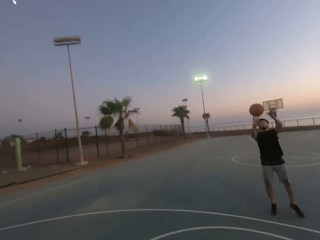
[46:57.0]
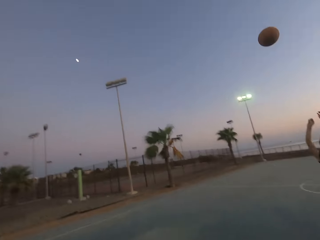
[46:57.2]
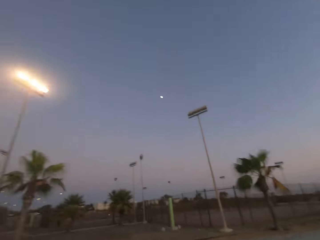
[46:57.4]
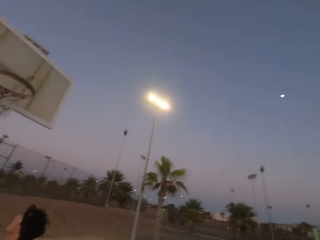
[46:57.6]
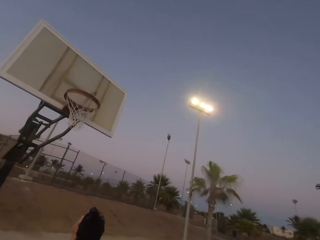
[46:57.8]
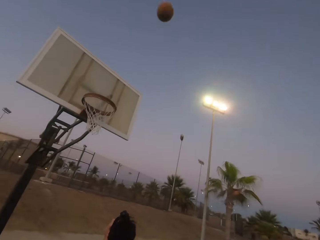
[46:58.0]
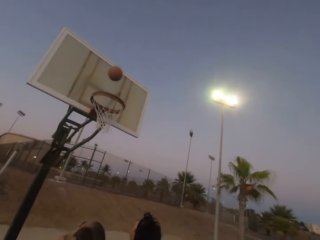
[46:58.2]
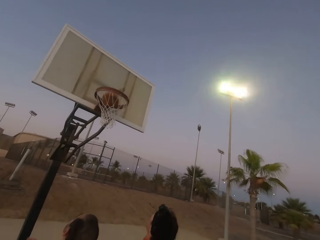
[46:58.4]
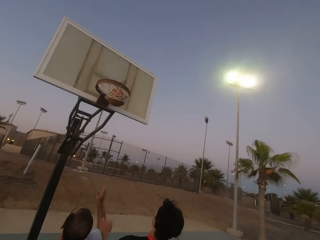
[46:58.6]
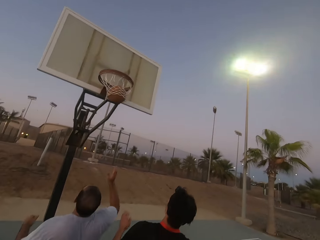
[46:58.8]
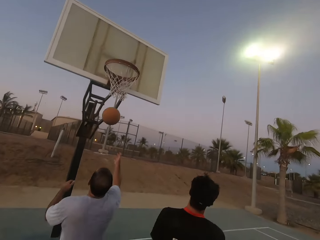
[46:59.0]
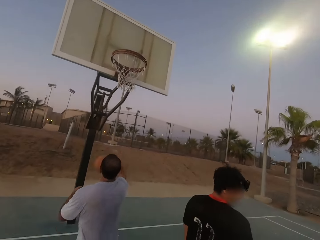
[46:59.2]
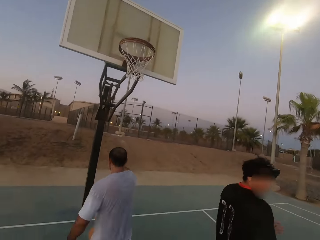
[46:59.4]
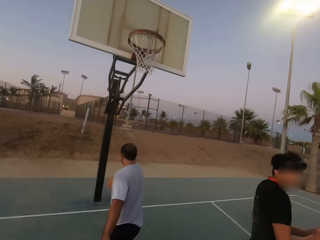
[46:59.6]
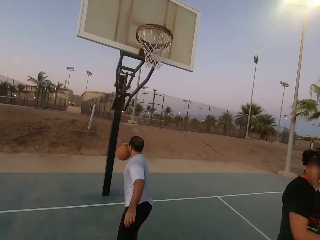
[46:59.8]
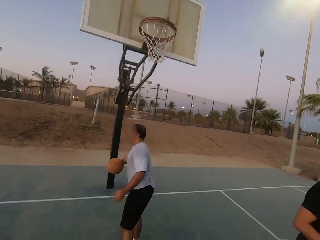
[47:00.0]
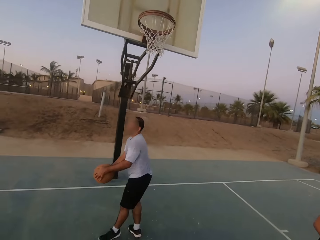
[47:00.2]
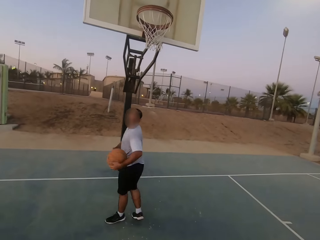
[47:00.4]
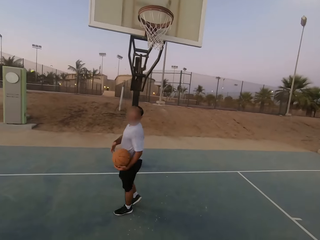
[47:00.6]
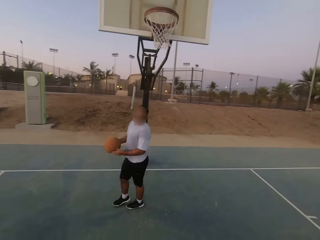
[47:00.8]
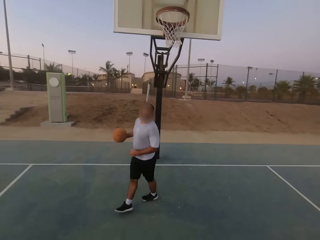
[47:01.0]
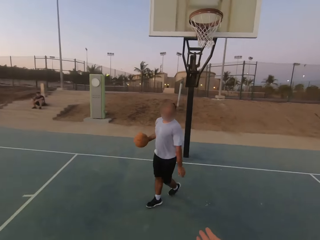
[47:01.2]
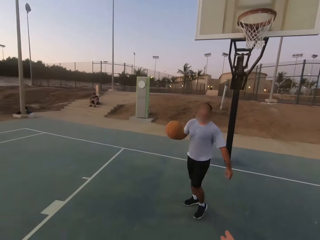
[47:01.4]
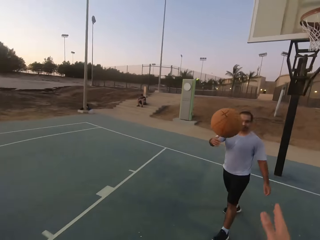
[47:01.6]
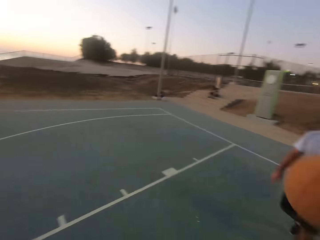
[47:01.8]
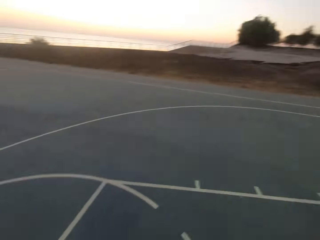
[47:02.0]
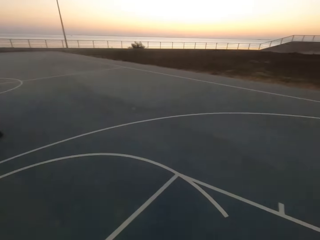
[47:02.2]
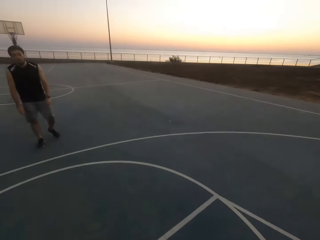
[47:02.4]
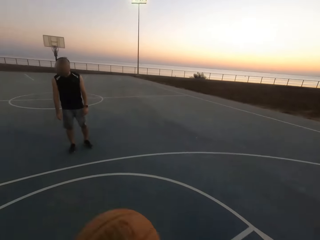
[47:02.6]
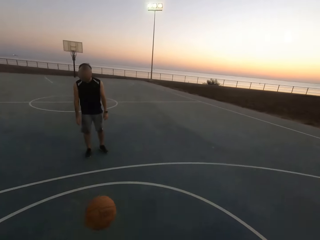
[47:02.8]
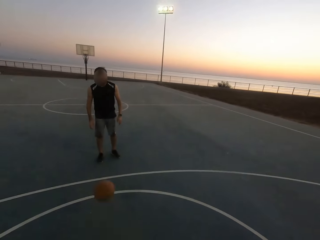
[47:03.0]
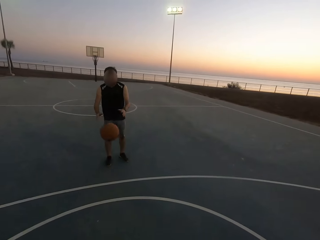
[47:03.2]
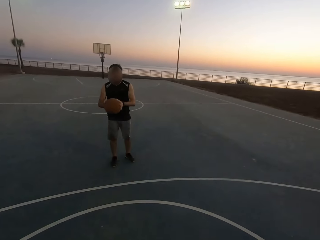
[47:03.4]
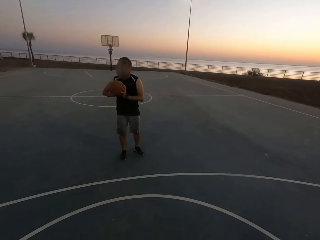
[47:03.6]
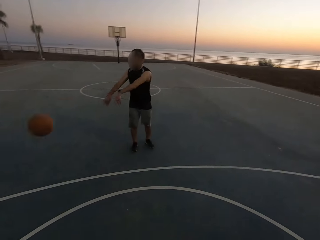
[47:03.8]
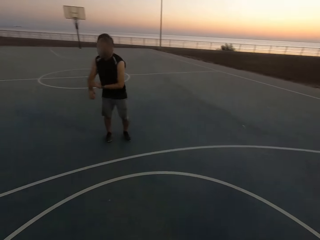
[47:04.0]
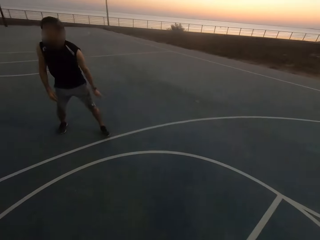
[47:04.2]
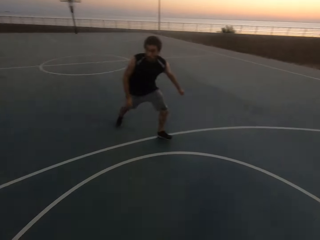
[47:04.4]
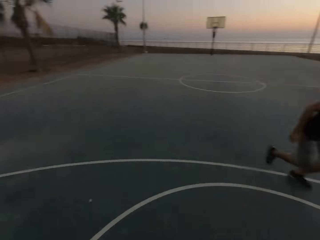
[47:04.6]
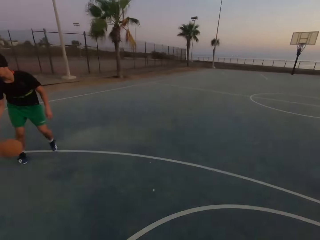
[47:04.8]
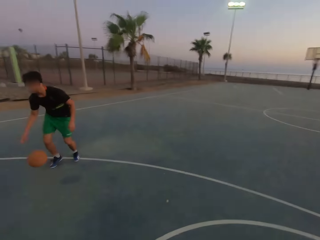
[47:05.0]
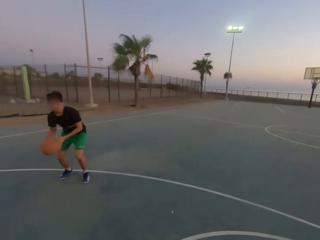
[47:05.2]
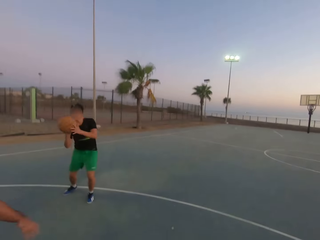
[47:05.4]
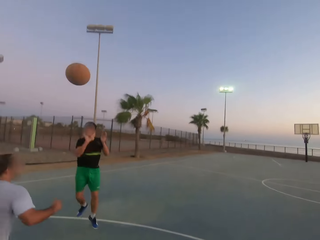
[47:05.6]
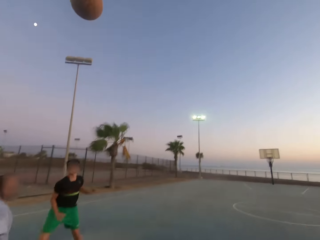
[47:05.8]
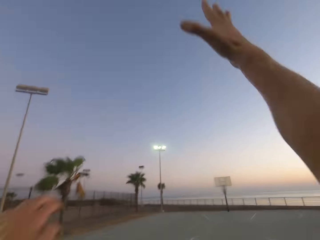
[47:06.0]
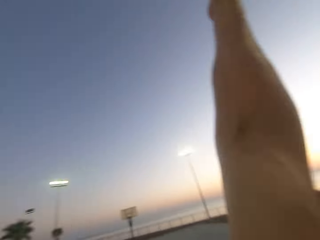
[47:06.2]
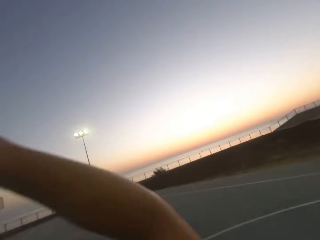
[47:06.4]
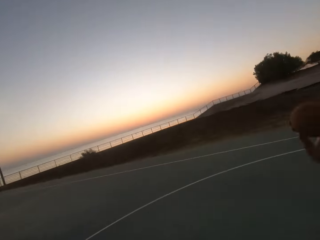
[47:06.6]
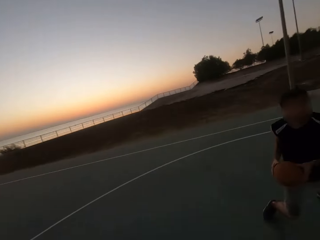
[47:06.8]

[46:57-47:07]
A man throws the ball in the hoop. The man makes a basket. Another man picks up the ball. The other man holds the ball. The other man throws the ball to the camera wearer. The camera wearer throws the ball to the first man. The first man picks up the ball and throws the ball to a third man. The third man picks up the ball. The third man throws the ball to the first man.

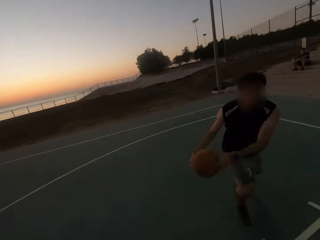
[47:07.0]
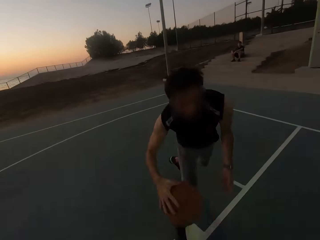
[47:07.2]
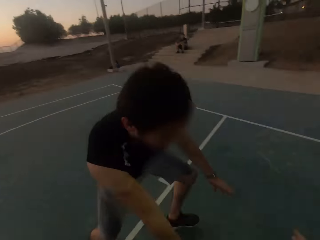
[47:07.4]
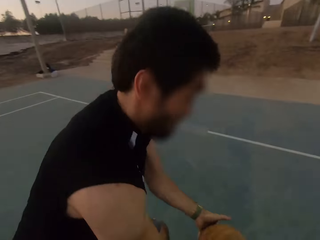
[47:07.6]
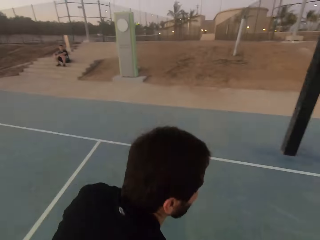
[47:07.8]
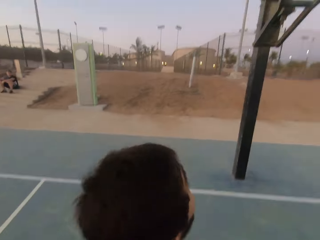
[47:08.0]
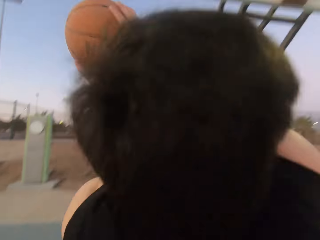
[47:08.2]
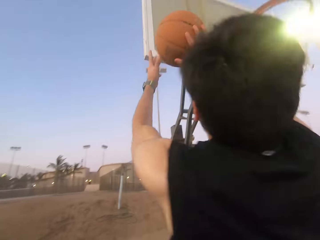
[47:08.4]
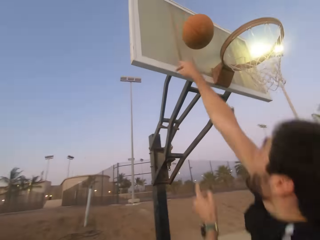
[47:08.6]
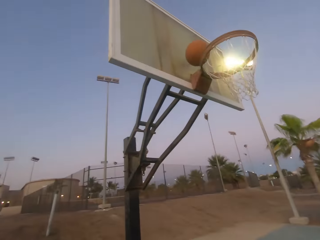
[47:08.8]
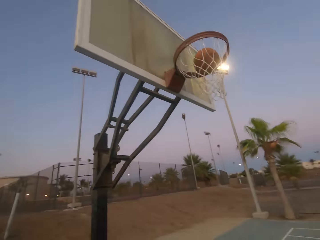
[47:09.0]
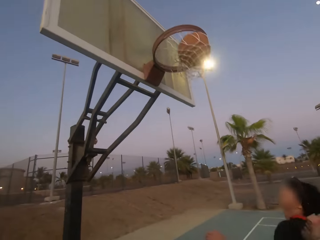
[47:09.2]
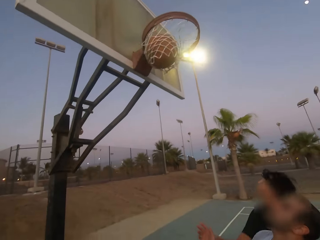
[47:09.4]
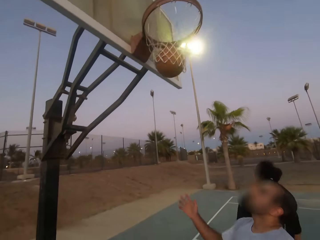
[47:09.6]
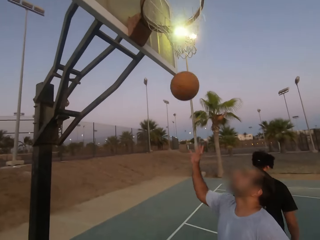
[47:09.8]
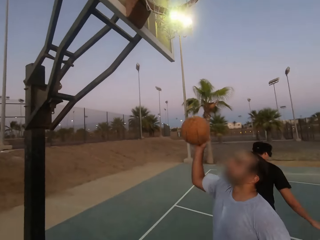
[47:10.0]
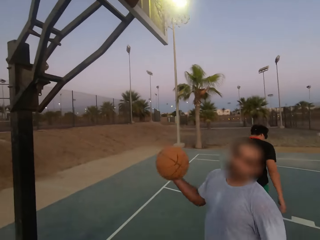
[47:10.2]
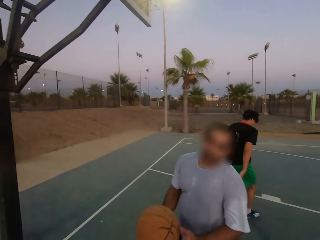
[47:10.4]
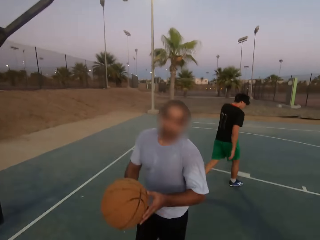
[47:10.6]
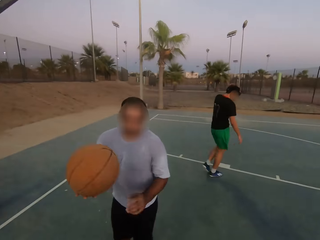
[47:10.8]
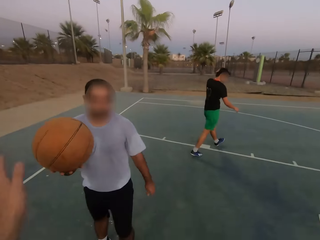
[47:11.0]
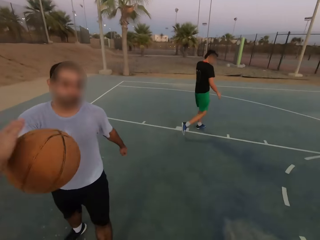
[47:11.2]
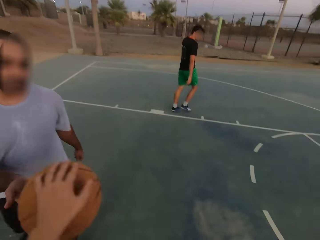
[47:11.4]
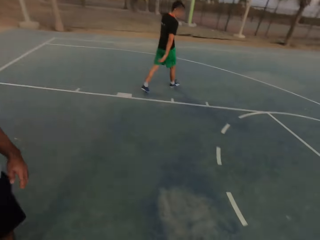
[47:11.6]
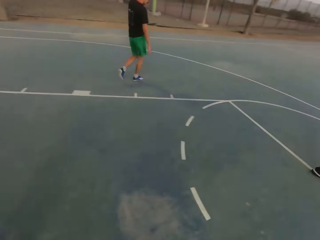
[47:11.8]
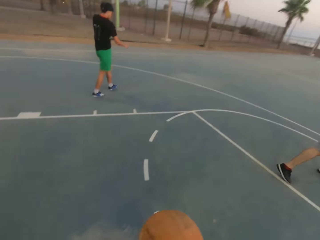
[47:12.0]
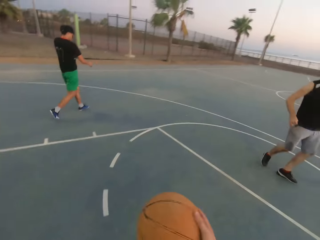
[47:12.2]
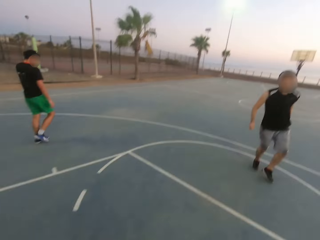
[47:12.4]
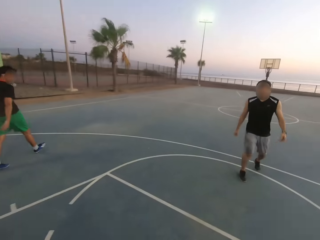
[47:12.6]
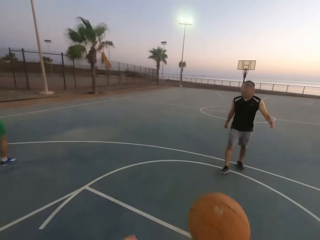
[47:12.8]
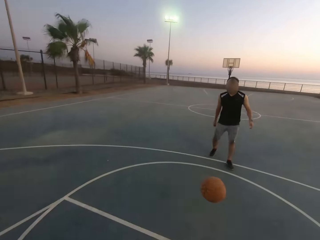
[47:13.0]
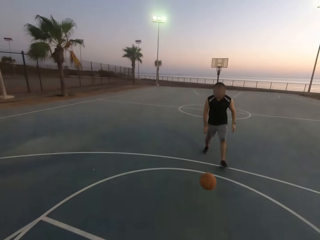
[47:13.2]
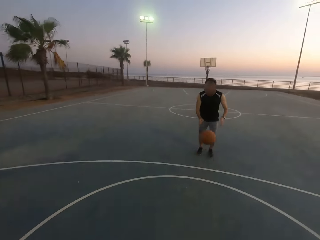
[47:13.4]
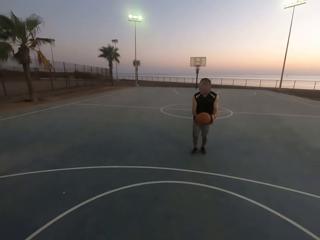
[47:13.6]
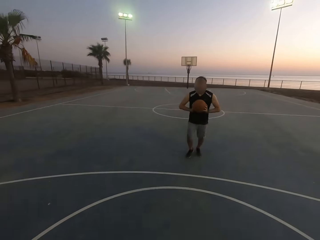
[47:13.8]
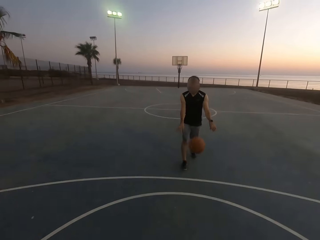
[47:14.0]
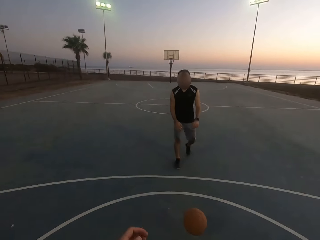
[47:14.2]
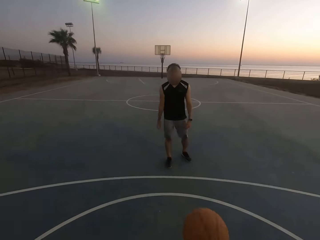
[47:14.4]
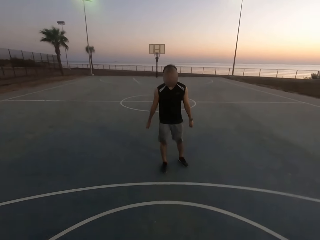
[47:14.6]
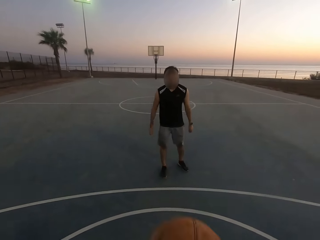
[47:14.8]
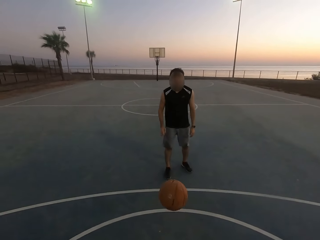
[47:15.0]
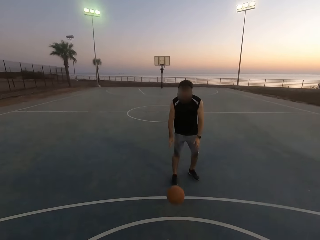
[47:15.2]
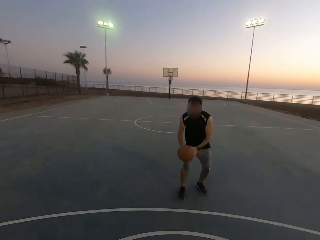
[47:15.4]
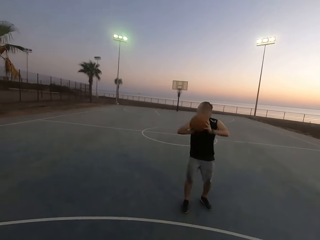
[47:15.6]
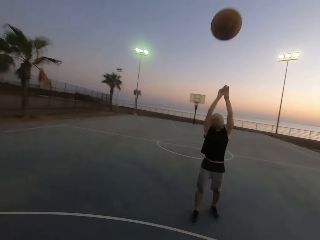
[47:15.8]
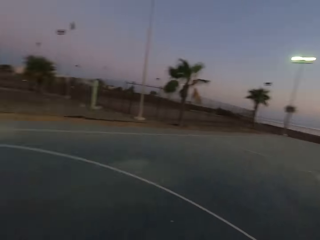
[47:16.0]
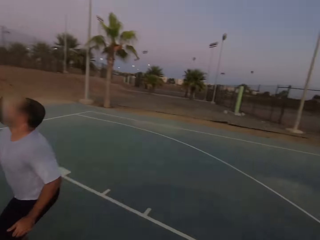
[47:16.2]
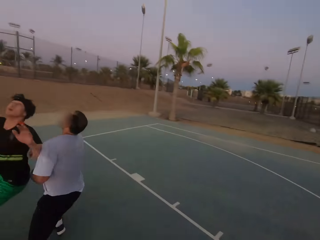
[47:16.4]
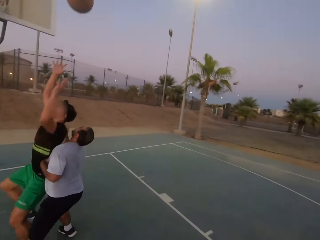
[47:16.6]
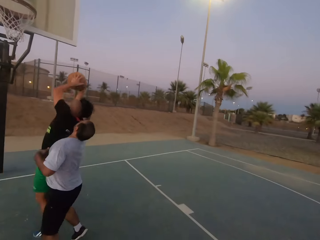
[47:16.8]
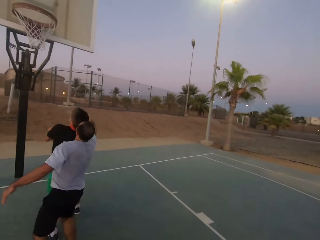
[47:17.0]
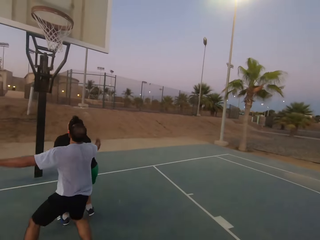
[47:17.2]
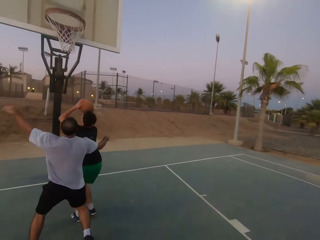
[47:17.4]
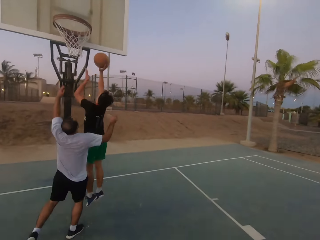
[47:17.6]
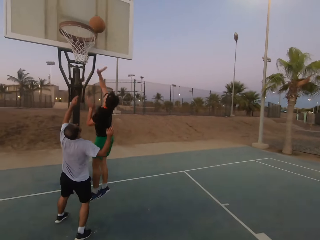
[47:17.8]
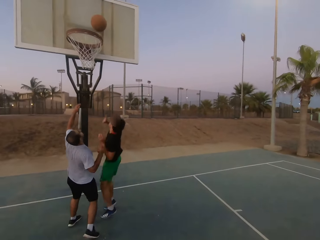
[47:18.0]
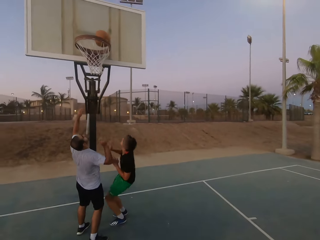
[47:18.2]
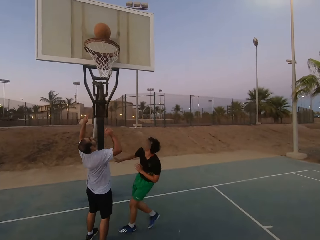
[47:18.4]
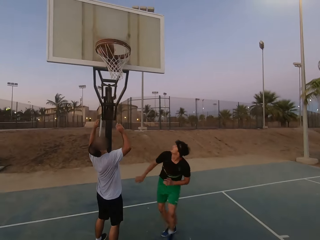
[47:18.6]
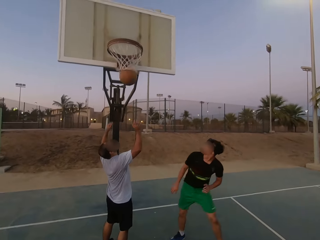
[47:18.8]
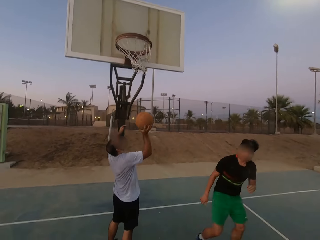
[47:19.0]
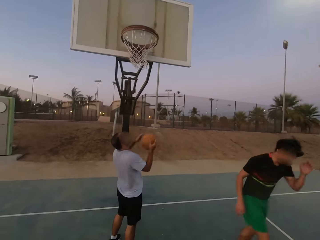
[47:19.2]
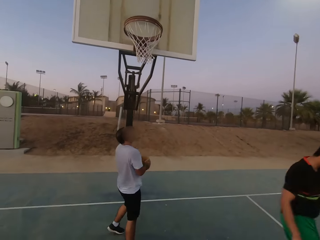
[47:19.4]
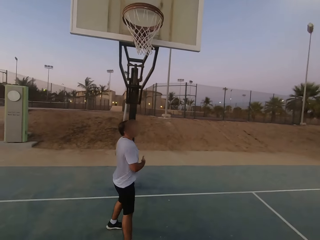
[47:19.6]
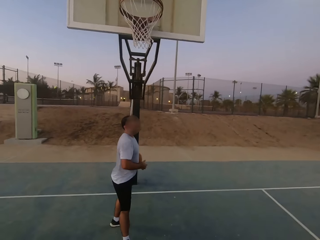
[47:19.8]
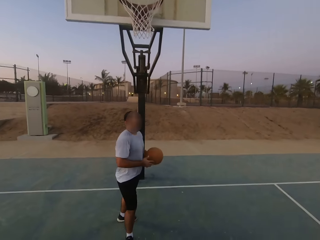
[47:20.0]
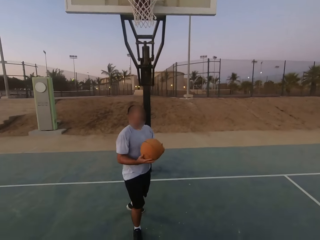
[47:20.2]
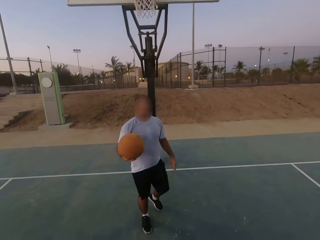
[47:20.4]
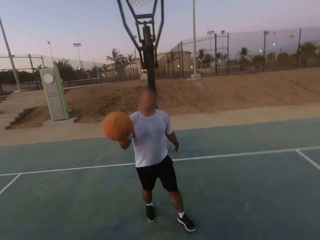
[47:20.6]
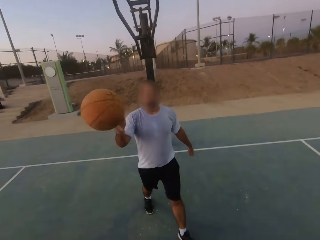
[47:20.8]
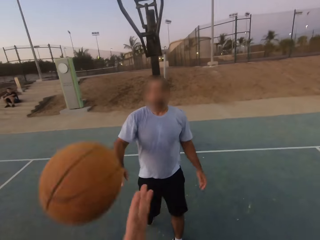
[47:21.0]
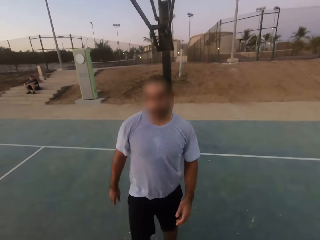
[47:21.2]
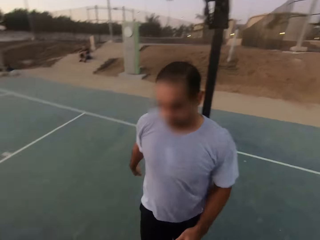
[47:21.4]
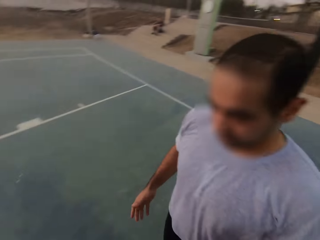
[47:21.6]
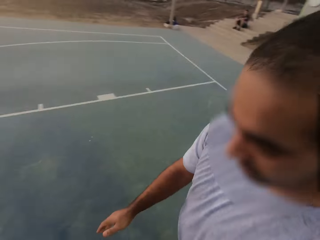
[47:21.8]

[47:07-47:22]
A man picks up the ball and dribbles the ball. The man throws the ball in the hoop. The man makes a basket. Another man picks up the ball. The camera wearer picks up the ball. They dribble the ball and throw the ball to the first man. The first man picks up the ball and throws the ball to the camera wearer. The camera wearer throws the ball to the first man. The first man picks up the ball and throws the ball in the hoop. The first man throws the ball to a third man. The third man picks up the ball and holds the ball. The third man throws the ball in the hoop and makes a basket. The second man picks up the ball and throws the ball to the camera wearer.
